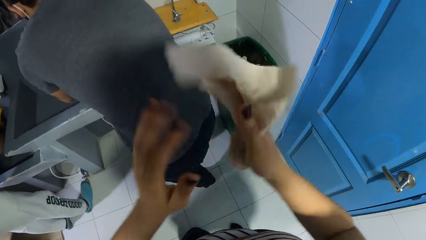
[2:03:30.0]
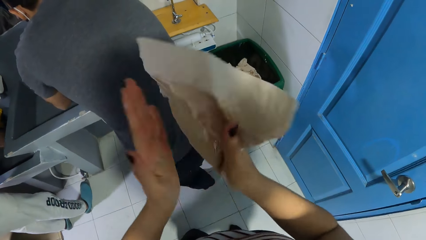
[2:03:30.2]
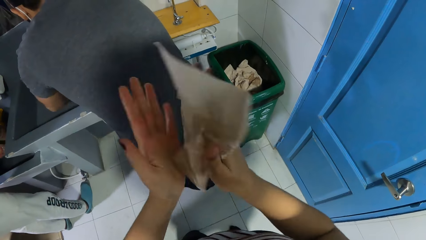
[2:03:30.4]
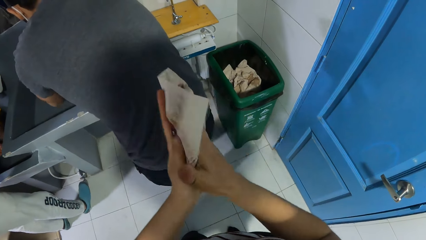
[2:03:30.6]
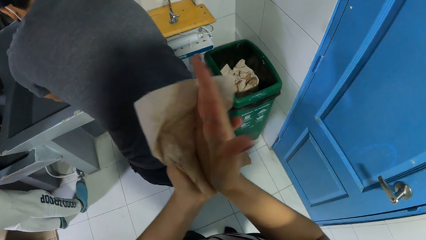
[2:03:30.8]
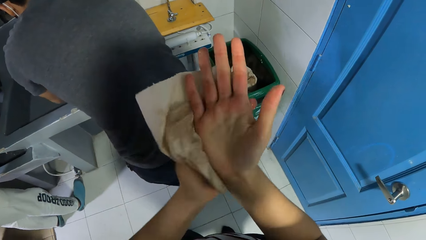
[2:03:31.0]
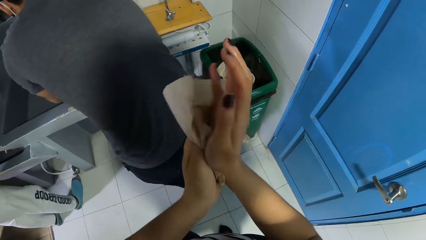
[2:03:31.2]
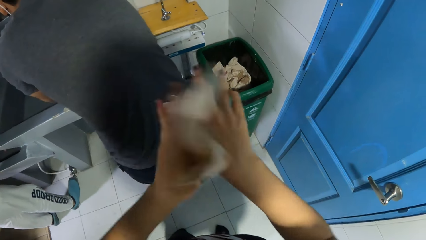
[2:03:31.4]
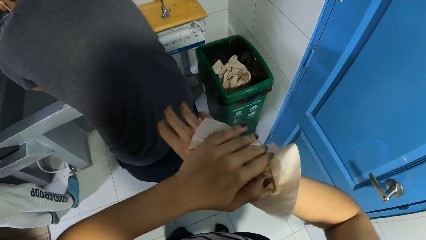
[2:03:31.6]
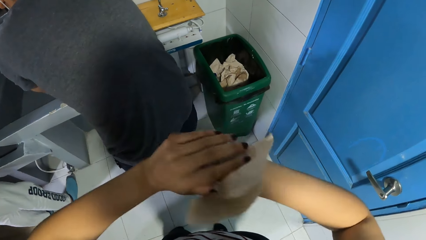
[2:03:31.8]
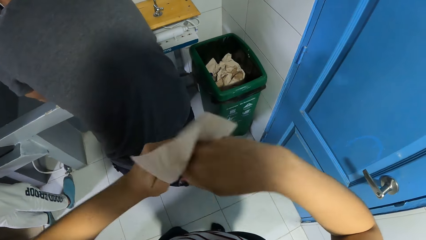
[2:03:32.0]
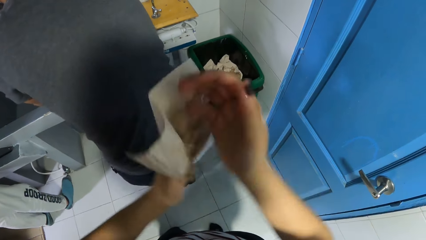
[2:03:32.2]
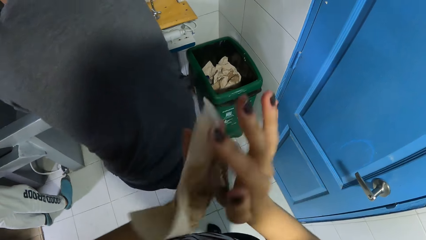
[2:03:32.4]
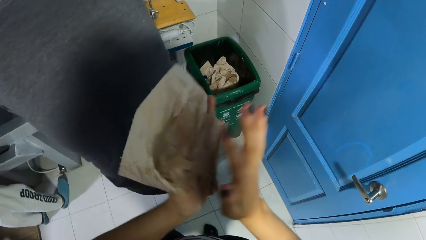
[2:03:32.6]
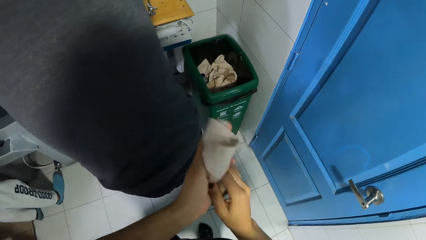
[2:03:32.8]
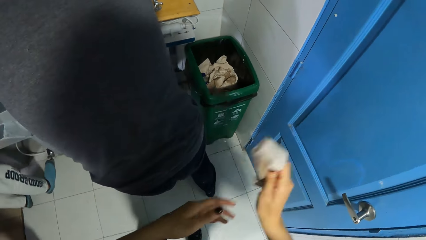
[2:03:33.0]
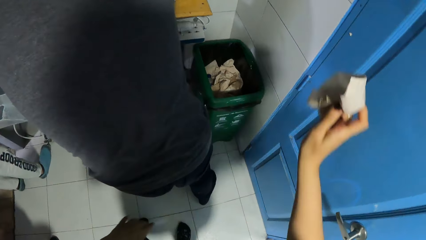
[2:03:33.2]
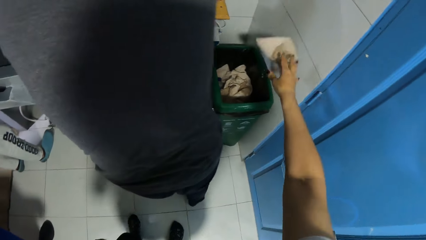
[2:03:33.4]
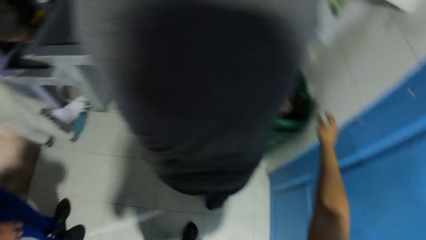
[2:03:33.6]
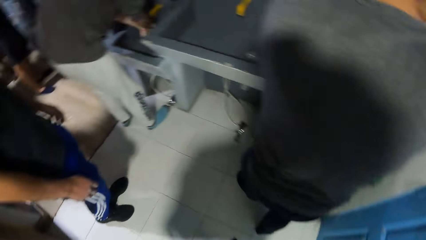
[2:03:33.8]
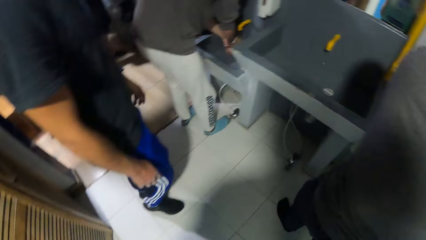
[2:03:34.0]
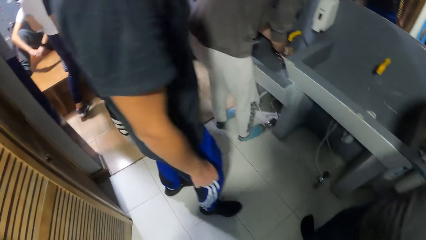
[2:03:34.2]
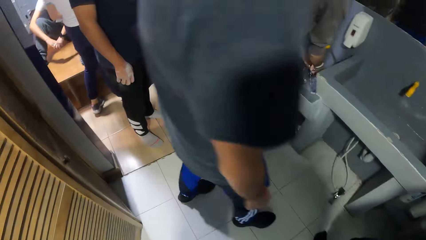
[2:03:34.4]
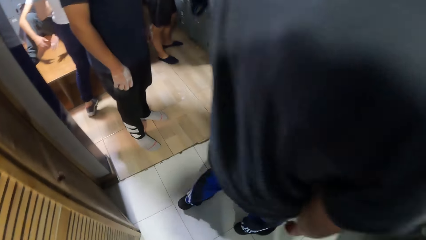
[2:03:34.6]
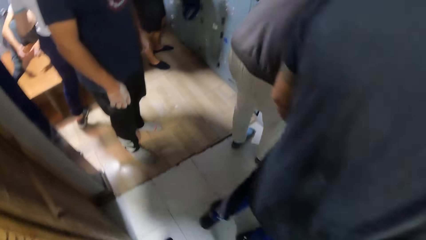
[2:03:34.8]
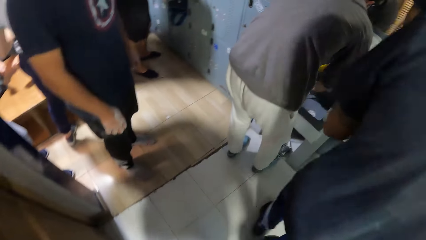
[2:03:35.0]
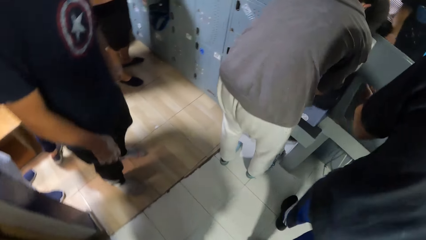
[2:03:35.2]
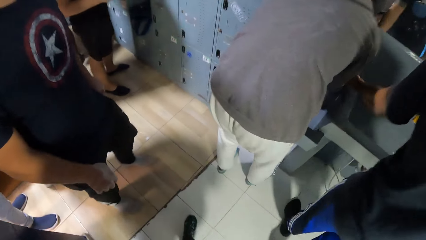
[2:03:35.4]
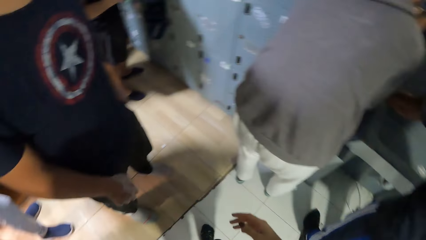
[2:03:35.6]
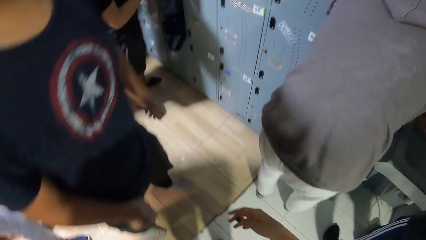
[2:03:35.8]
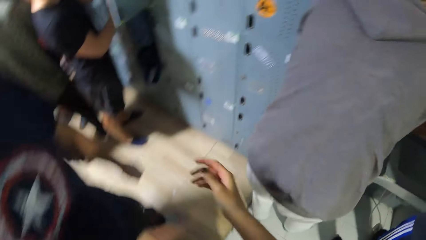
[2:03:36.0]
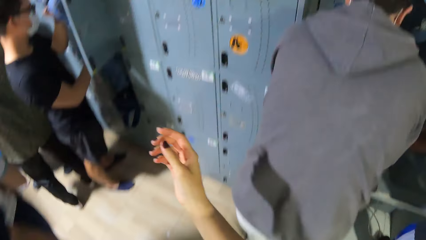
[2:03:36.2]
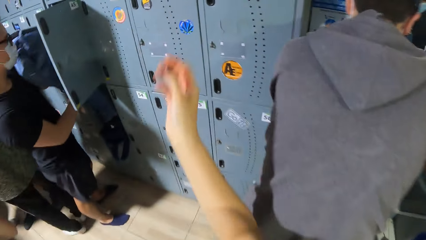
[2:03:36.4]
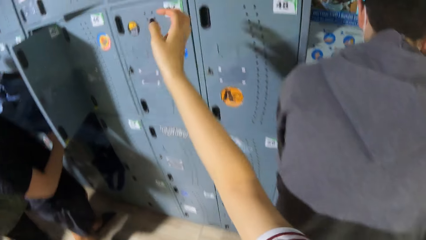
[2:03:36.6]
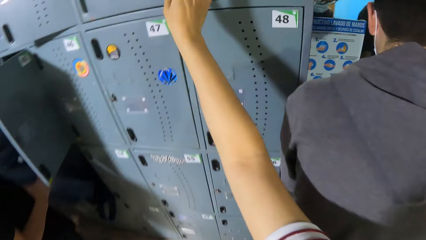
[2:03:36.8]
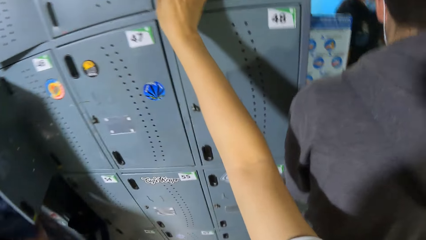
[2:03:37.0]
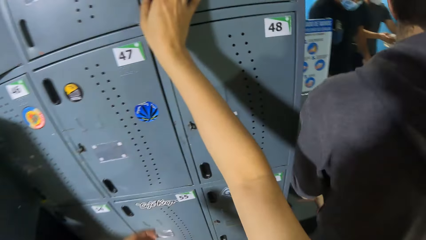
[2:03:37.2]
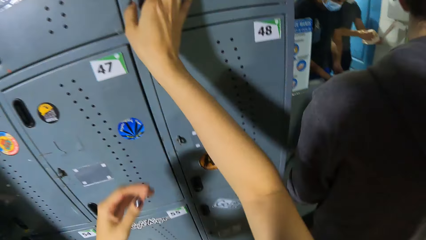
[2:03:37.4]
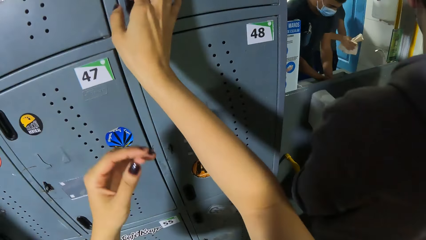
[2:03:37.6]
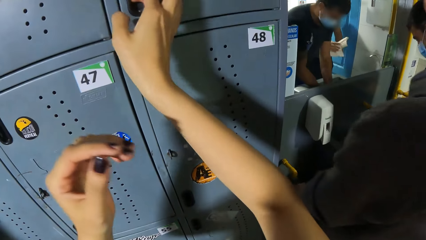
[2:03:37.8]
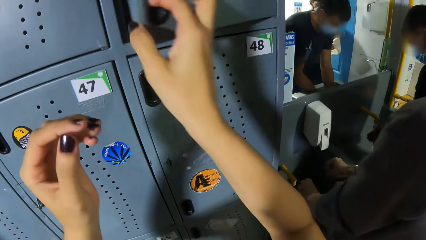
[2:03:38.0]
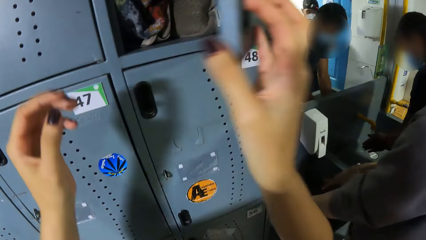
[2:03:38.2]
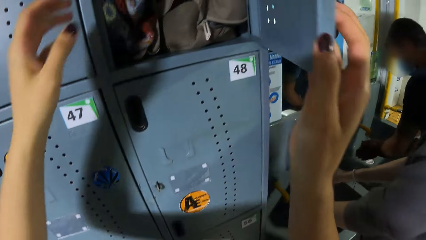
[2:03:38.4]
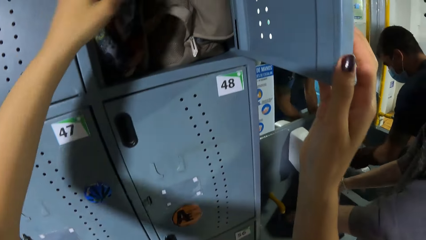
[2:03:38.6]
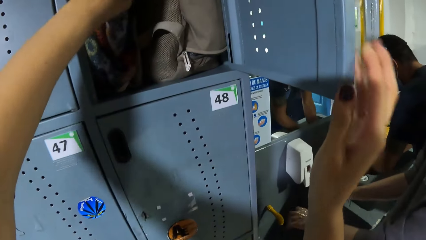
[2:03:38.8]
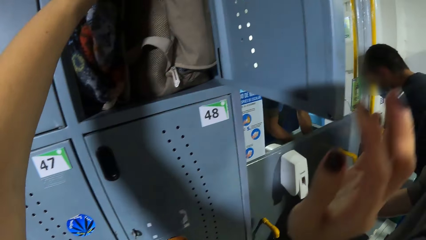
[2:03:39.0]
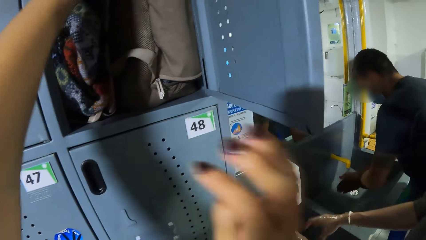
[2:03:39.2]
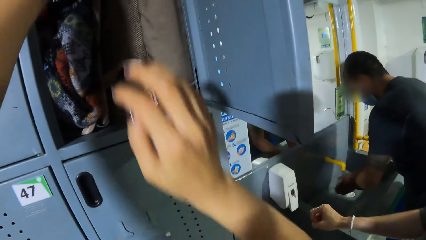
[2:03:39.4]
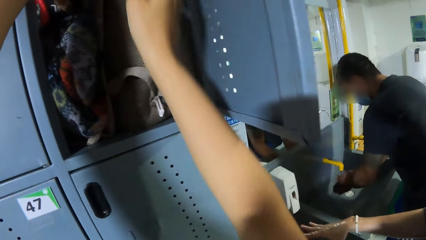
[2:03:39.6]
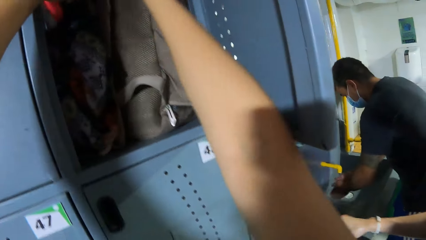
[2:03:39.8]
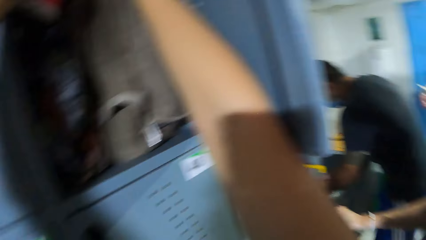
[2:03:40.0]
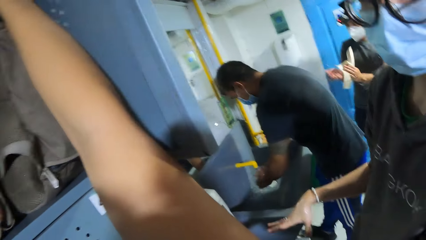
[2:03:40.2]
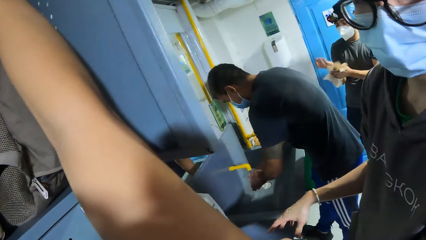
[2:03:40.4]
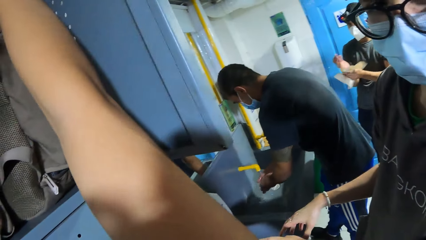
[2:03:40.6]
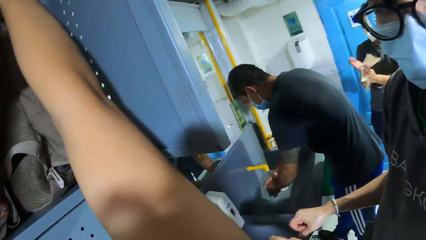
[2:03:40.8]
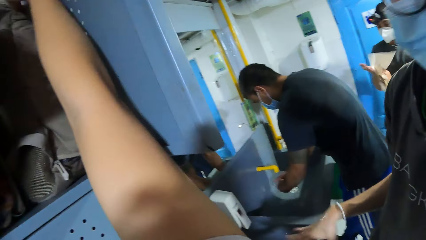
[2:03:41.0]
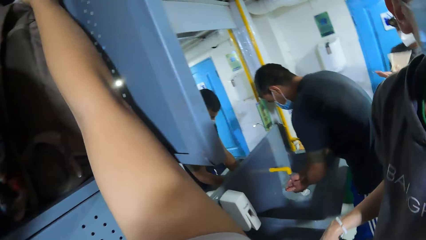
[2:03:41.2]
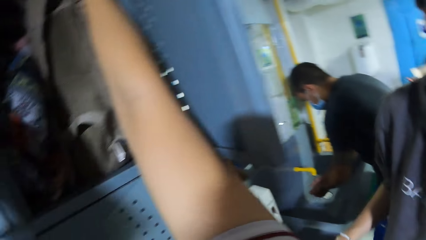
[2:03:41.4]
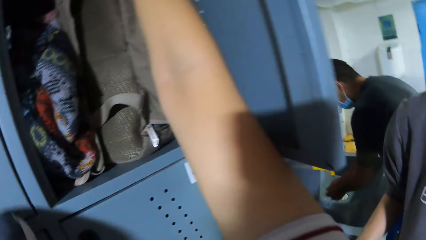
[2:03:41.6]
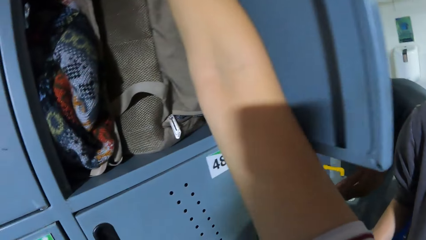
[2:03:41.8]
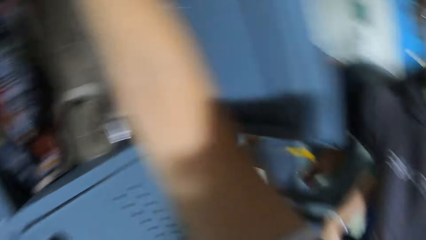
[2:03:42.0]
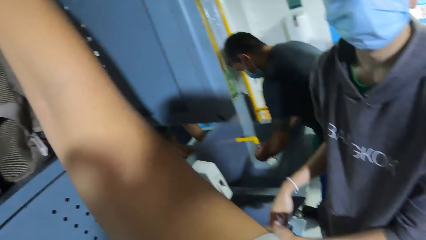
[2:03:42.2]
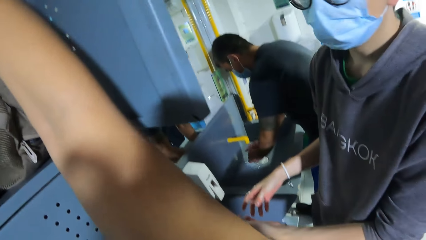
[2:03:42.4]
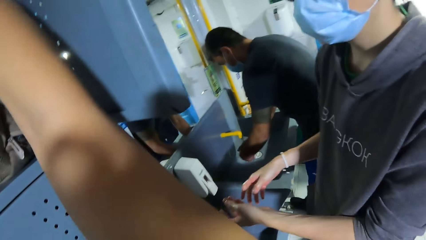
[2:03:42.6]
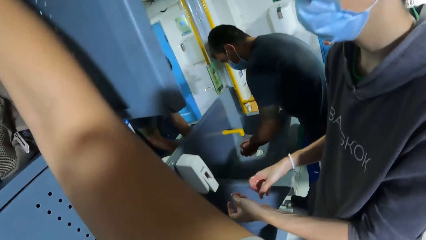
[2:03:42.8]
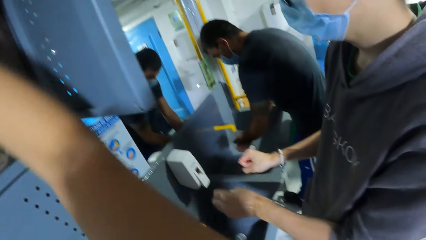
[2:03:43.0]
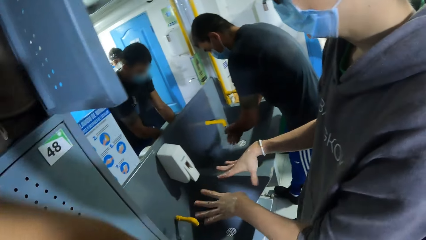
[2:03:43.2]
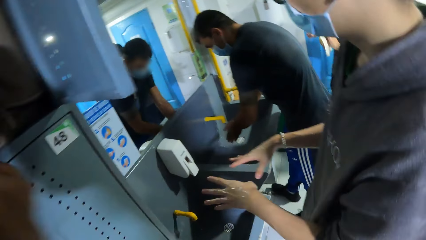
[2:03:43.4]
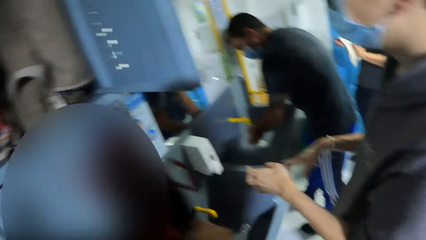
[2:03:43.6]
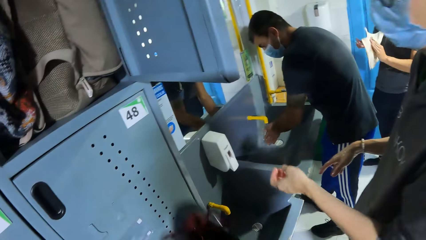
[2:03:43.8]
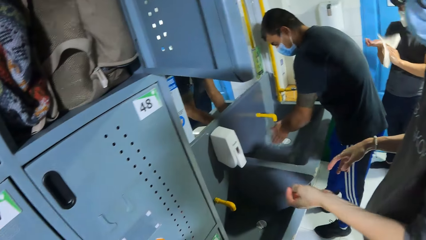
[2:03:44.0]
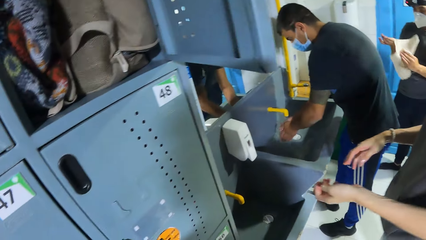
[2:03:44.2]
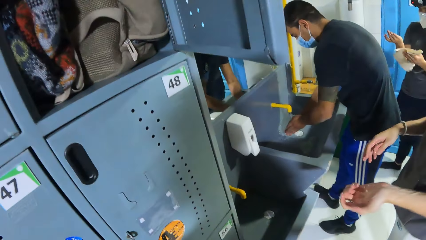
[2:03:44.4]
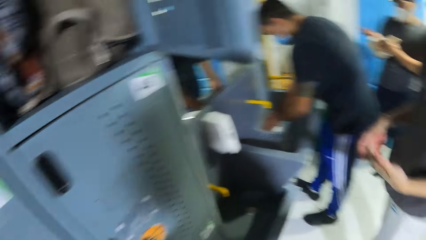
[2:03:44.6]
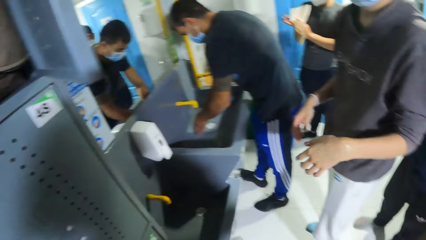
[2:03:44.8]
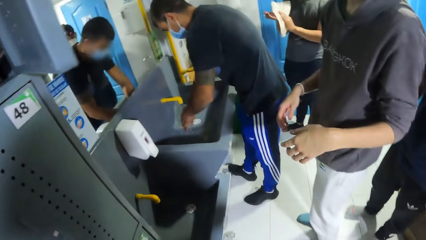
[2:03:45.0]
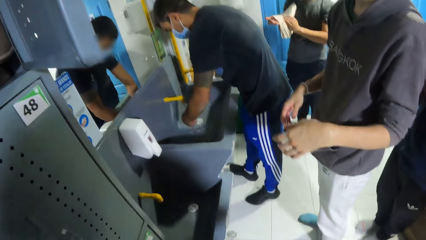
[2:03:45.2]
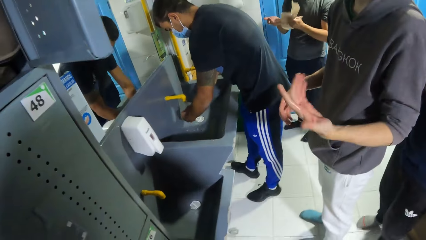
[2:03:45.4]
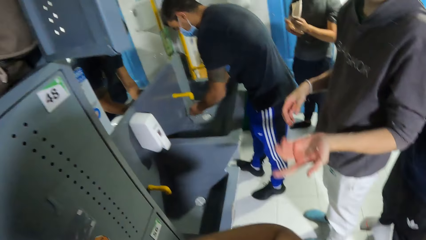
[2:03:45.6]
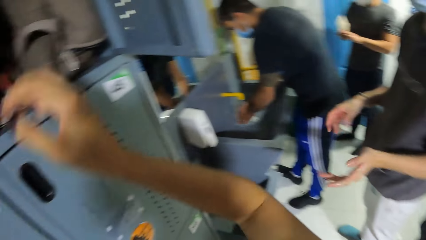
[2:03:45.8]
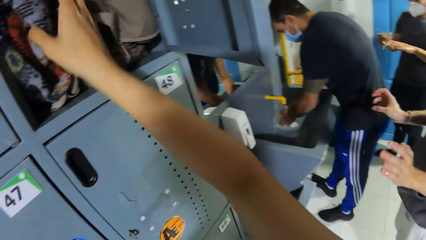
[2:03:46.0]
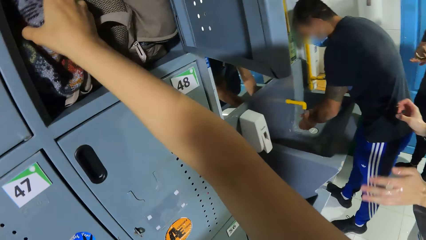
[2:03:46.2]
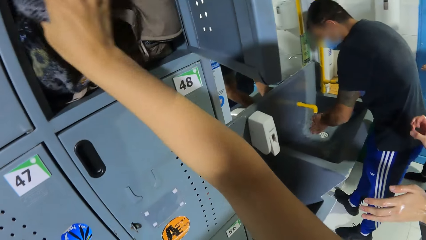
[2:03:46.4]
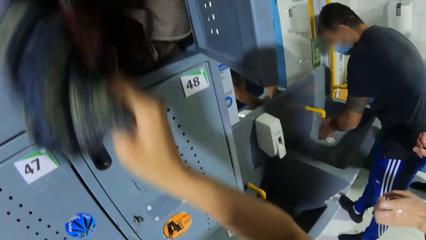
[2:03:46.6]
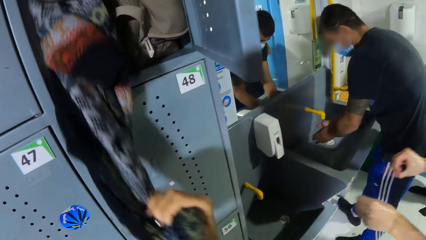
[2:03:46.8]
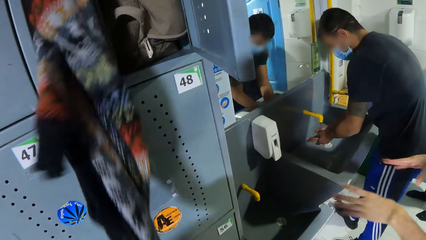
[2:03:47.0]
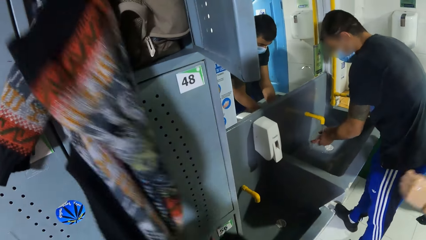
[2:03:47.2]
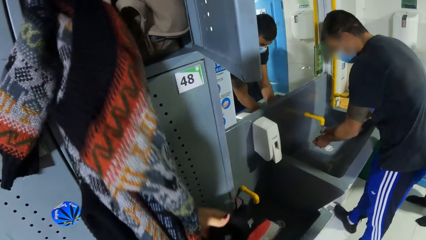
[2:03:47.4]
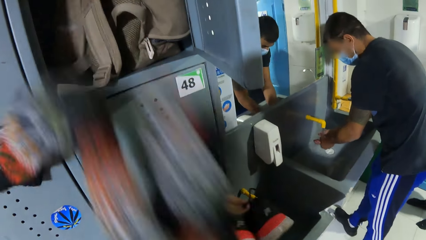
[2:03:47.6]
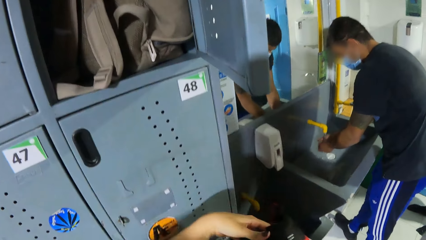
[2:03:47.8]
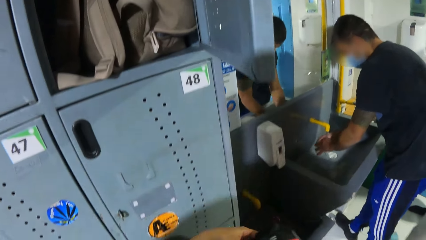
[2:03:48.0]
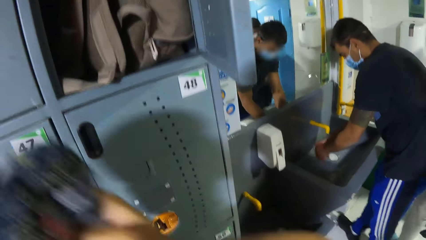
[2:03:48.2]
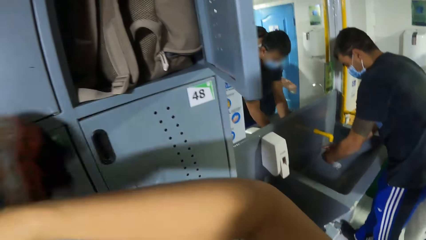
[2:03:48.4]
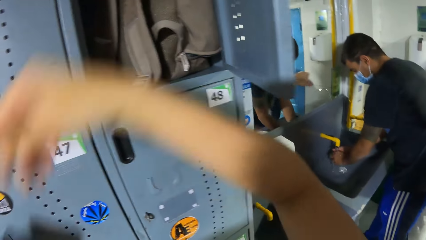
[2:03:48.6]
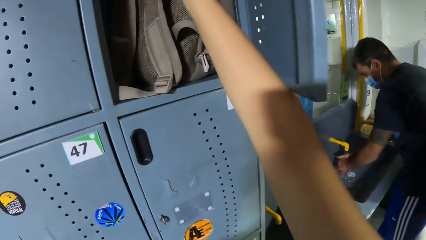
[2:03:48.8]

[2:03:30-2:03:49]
The camera wearer cleans her right hand with the paper towel in her left hand. She takes the paper towel off her left hand with her right hand. She throws the paper towel in her right hand in the bin. She walks towards the locker. She opens a locker or cabinet with her right hand. She puts her left hand in the locker. She brings a shoe out of the locker with her right hand. A man cleans his hands with a paper towel. The camera wearer takes the clothes from the cabinet. Another man clears water off his hands. The camera wearer pulls a jacket out of the locker with her right hand.
